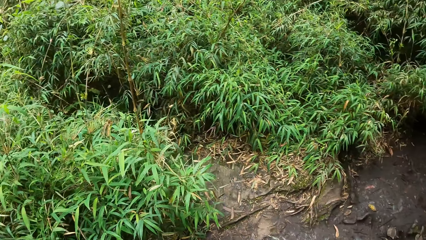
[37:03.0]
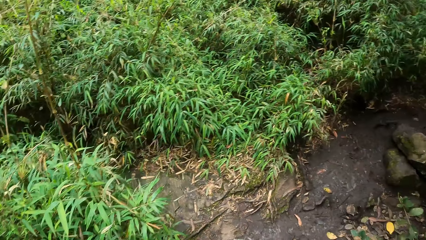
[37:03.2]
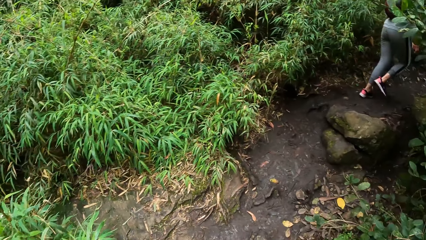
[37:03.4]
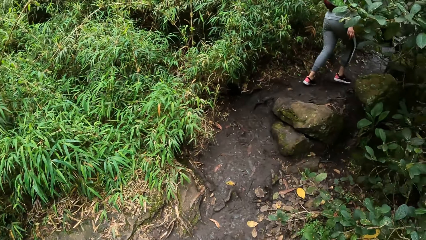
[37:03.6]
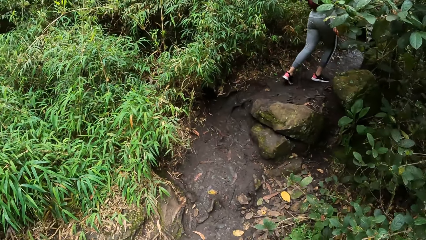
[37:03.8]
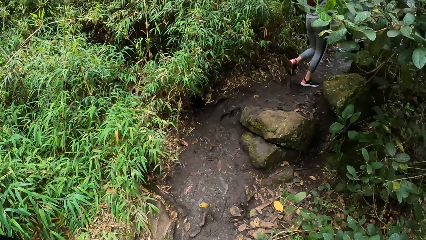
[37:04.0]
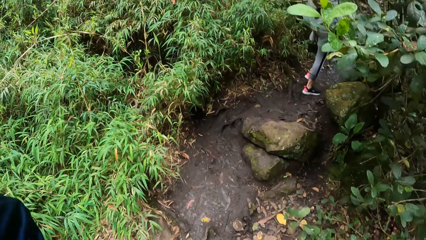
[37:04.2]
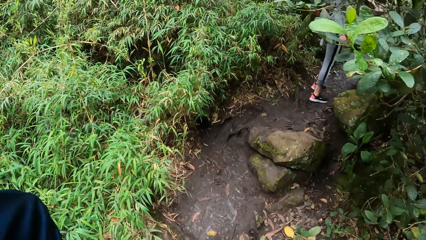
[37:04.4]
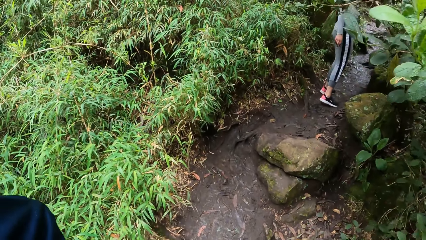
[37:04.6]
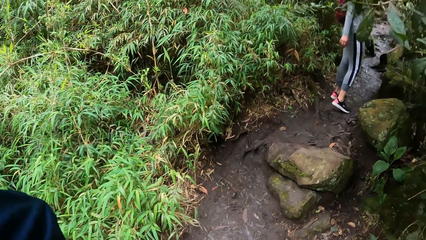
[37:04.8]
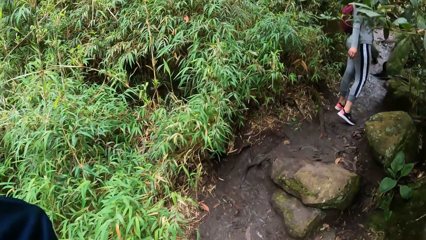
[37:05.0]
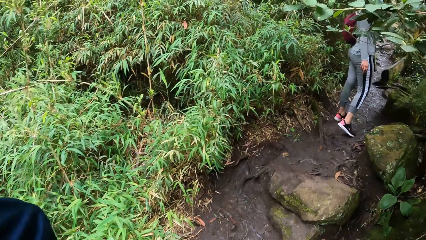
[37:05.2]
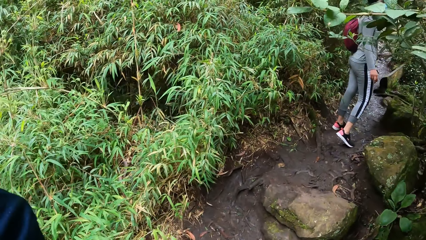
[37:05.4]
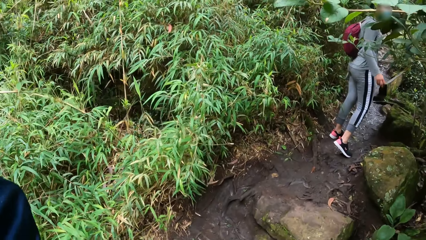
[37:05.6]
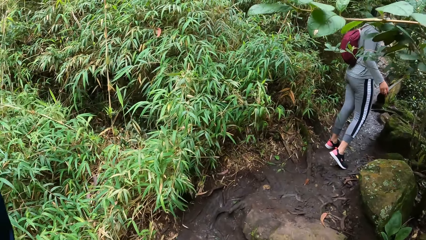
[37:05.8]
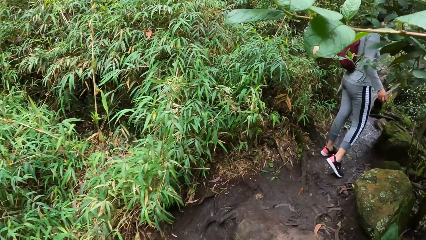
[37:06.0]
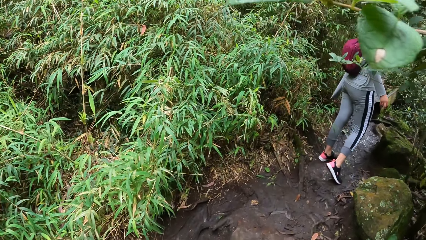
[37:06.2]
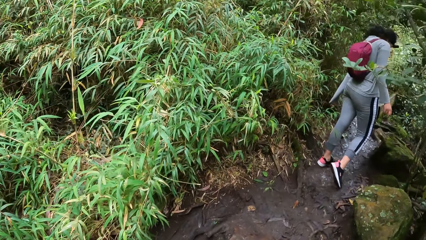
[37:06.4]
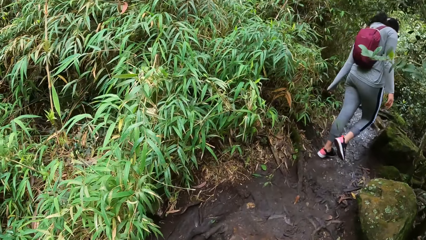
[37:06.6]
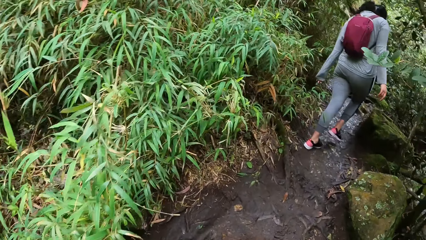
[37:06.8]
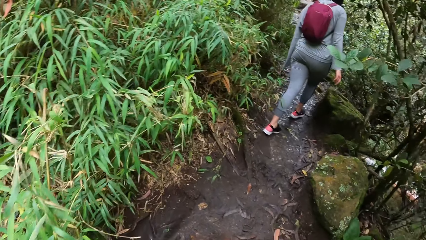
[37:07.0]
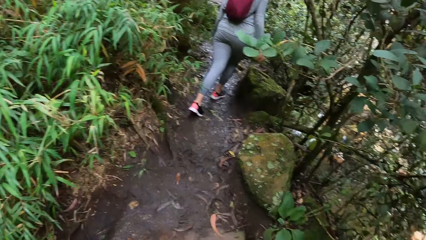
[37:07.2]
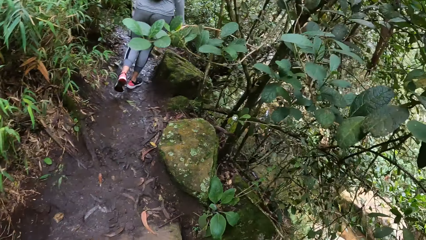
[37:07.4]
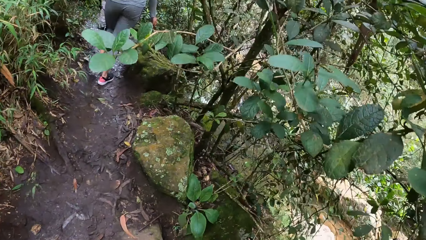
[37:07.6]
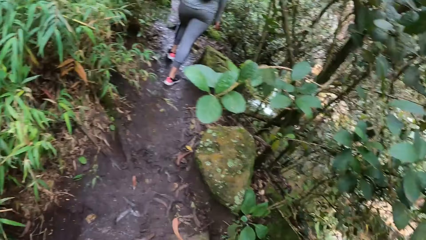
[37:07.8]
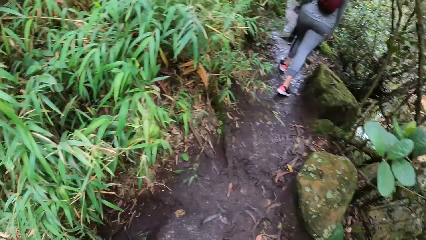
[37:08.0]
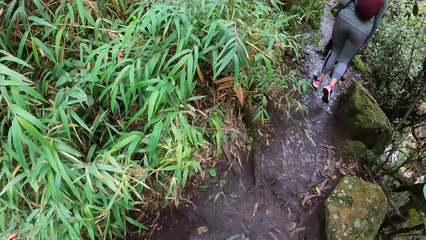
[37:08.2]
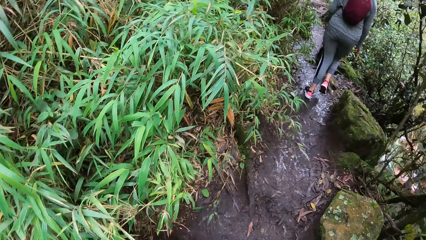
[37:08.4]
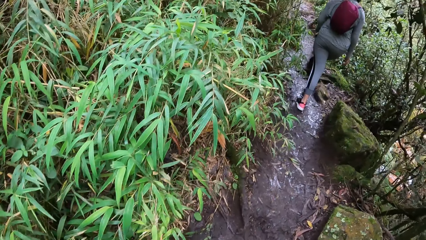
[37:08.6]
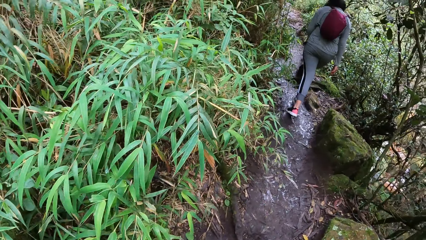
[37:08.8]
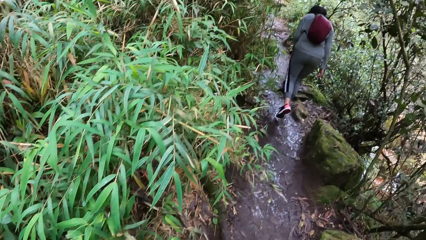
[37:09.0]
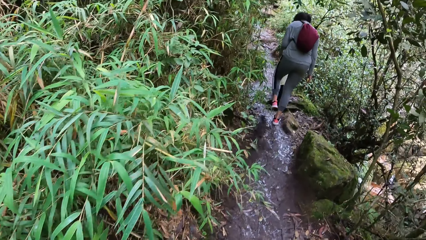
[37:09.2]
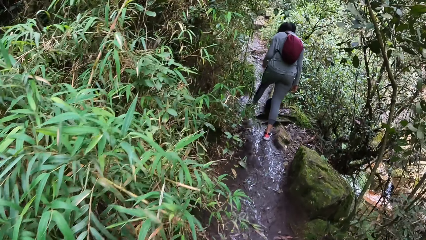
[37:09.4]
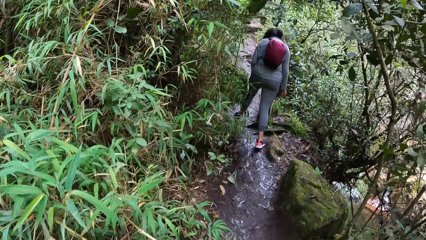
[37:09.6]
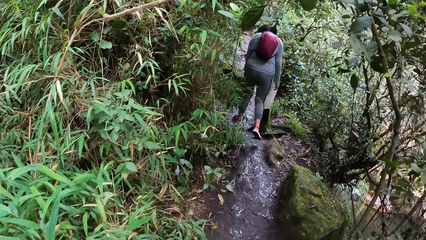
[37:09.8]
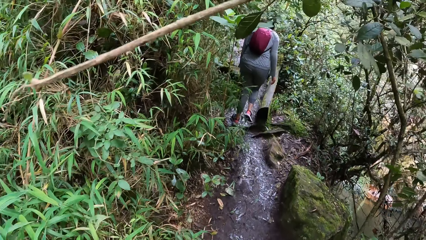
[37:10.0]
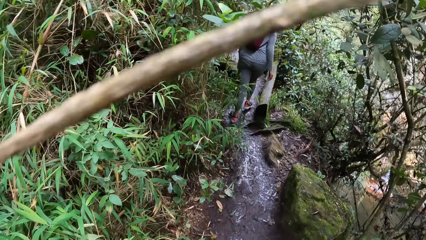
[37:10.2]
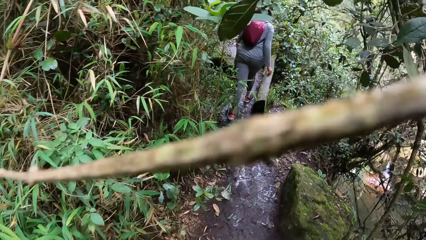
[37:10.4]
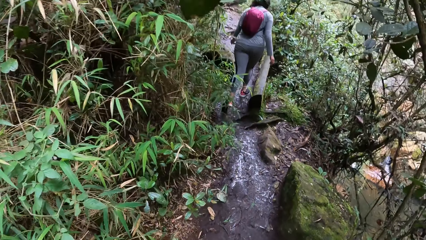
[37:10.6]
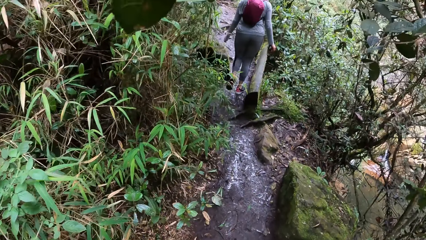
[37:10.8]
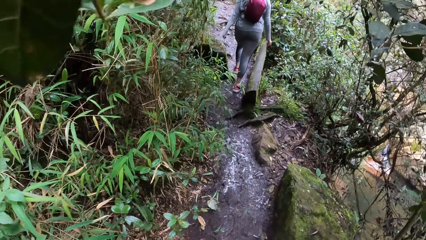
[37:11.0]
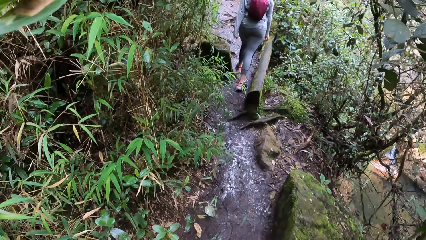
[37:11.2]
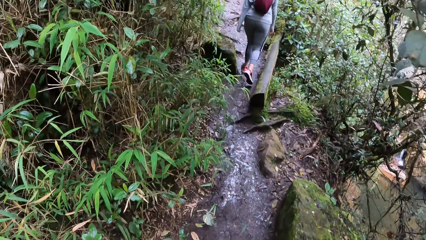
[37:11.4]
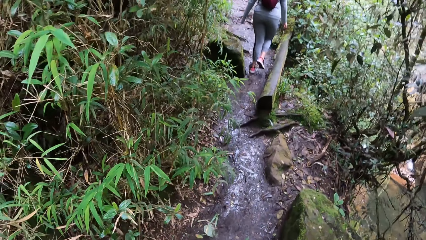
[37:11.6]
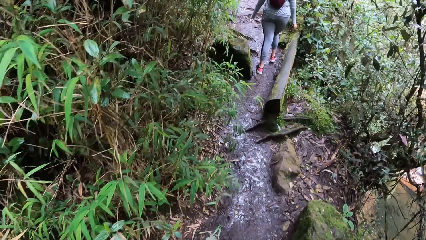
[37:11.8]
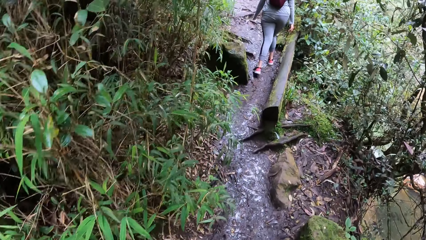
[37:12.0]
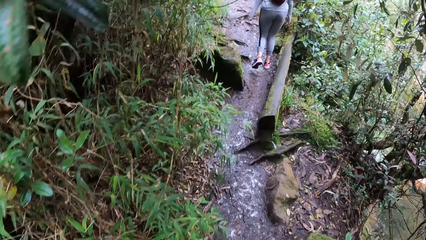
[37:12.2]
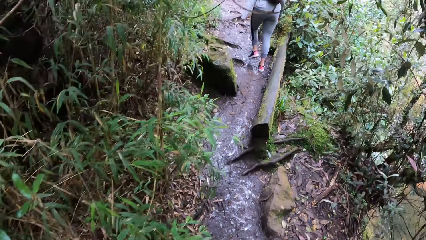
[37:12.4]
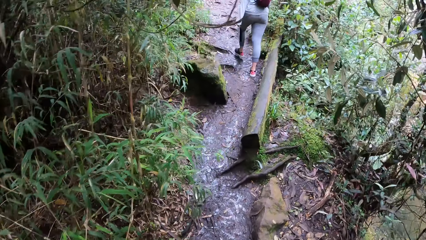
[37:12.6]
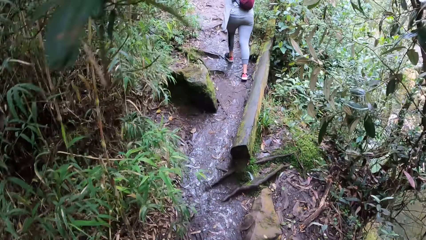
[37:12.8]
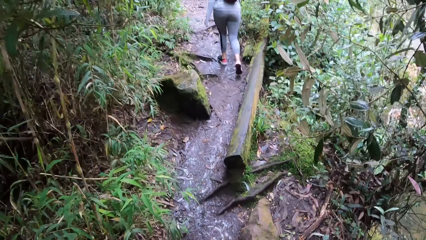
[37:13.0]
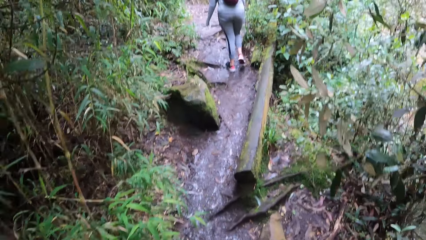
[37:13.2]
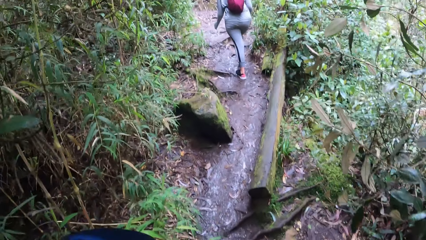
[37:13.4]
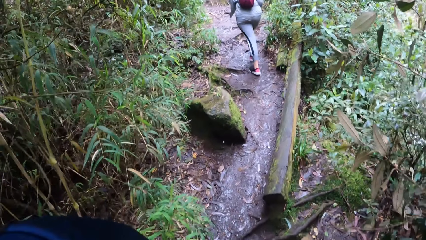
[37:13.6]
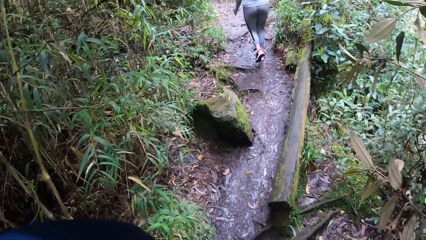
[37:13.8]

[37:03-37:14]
A woman walks through the forest. The camera wearer walks through the forest. They converse with the woman. The woman walks through the forest. The camera wearer walks through the forest.

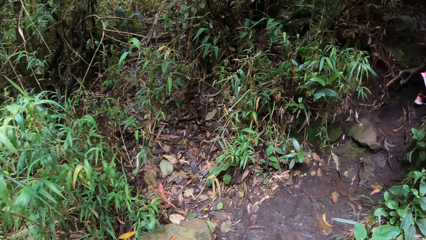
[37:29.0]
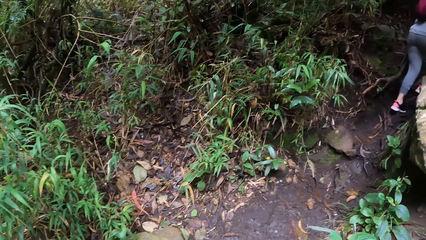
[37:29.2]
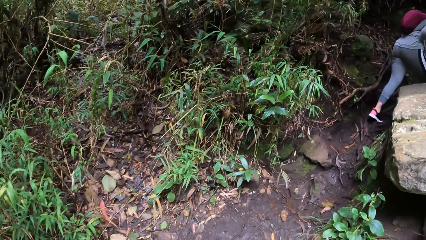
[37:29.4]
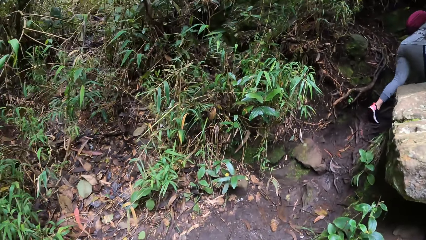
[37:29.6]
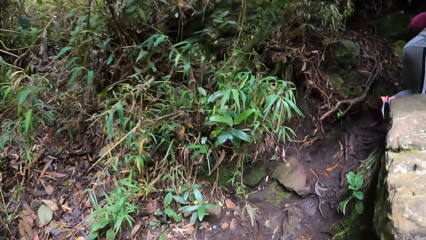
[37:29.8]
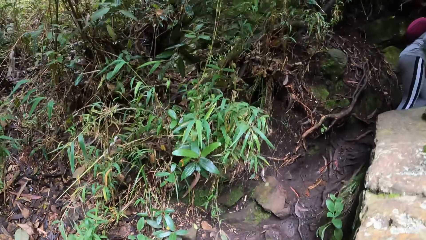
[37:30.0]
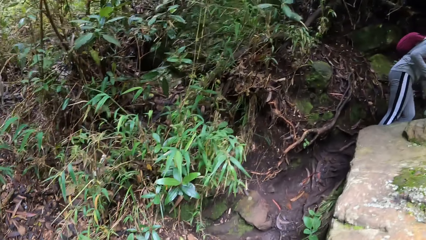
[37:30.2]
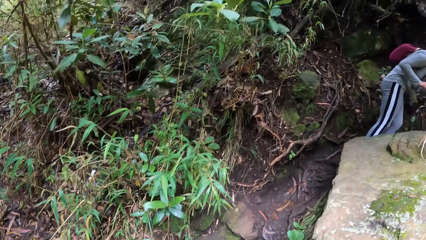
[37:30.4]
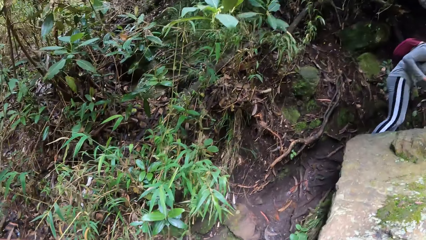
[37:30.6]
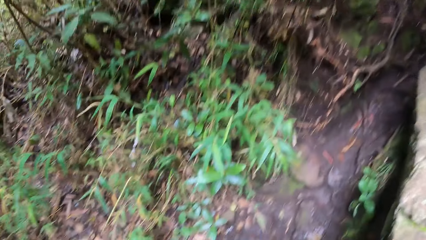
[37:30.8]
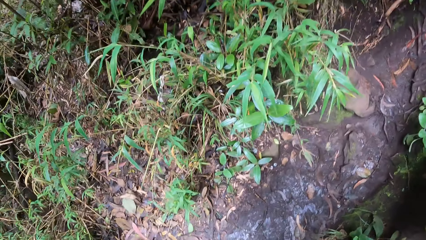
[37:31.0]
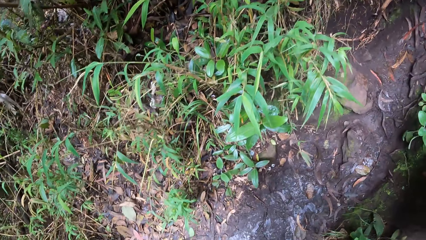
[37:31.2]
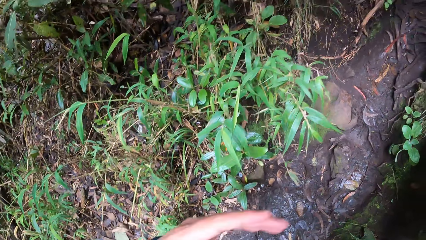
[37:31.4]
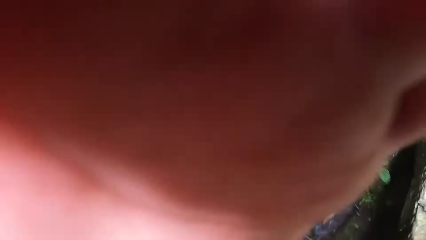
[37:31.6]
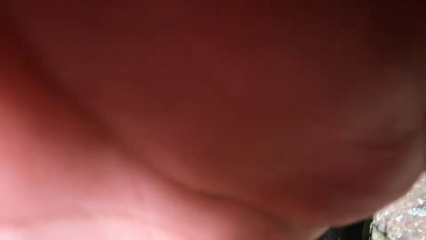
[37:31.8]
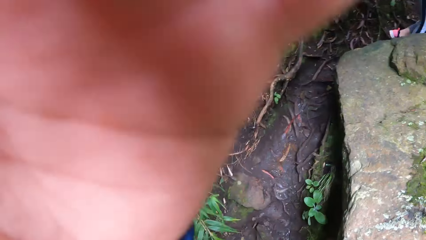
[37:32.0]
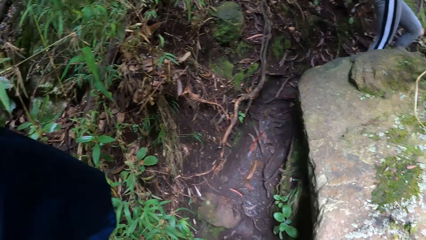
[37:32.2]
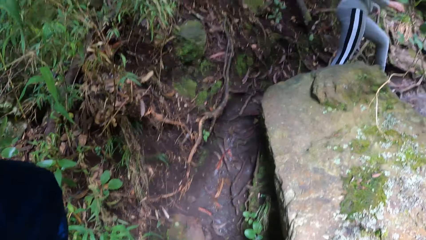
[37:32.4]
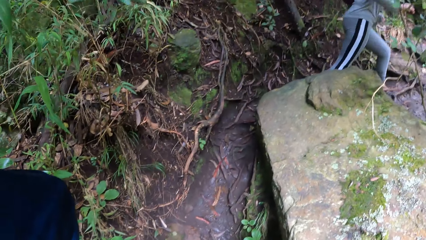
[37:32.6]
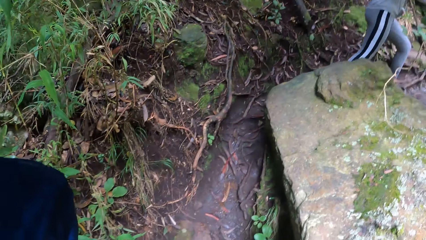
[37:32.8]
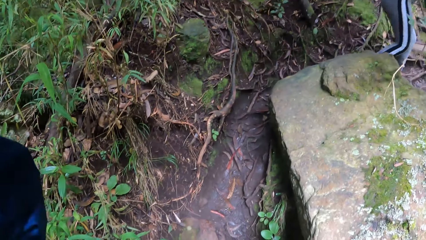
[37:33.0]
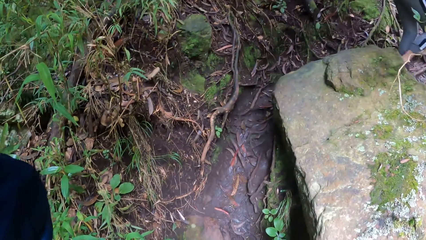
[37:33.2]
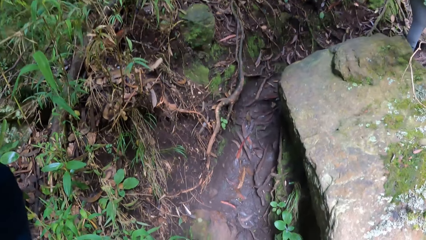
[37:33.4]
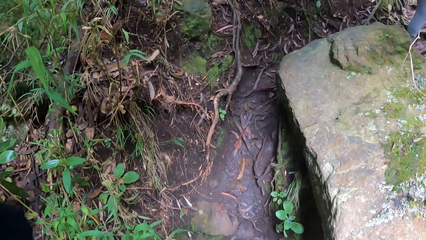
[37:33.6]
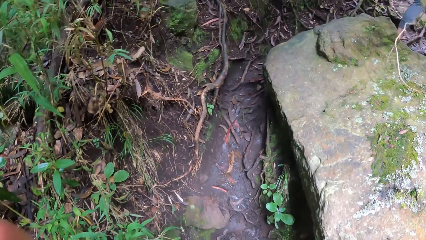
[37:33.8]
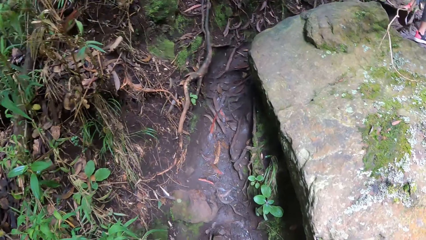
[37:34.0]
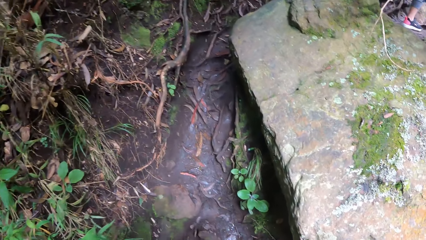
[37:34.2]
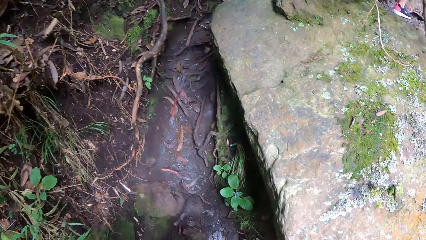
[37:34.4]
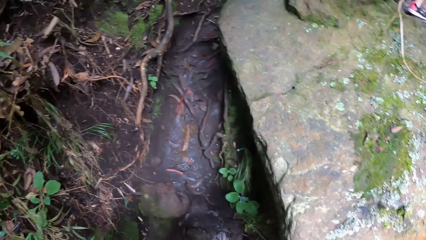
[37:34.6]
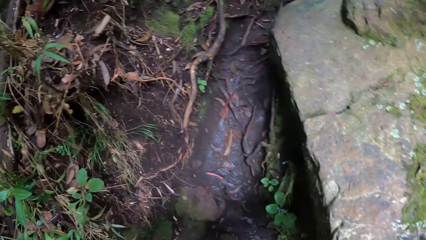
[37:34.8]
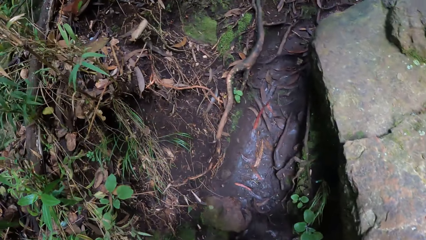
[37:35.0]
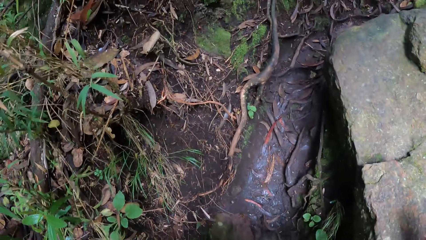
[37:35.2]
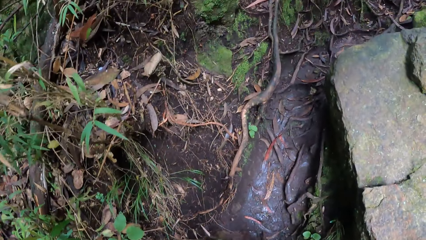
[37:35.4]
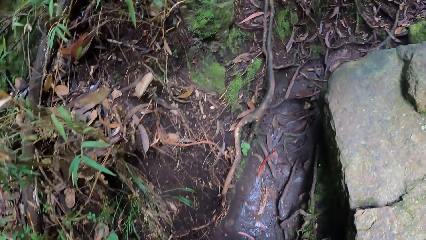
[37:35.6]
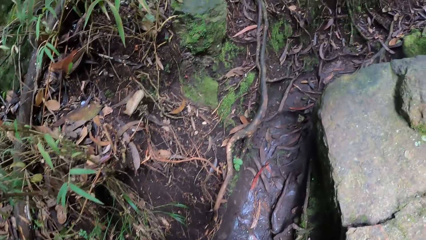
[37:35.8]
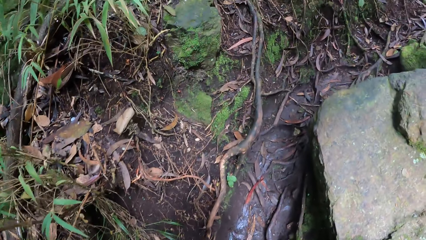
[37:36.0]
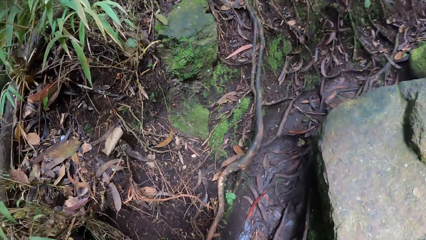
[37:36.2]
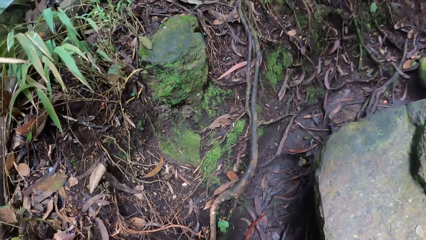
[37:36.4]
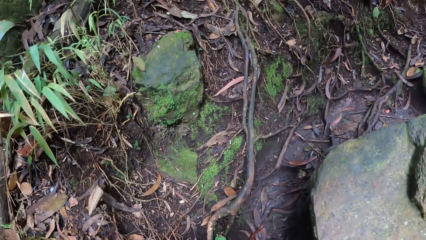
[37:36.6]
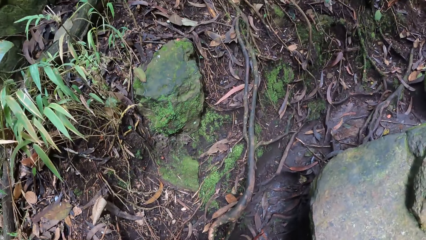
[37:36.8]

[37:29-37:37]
The camera wearer touches the camera. A woman walks through the forest. The camera wearer walks through the forest. They walk behind the woman.
